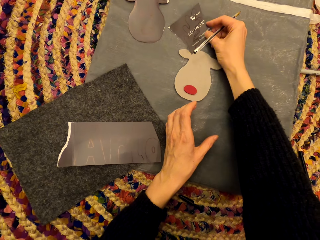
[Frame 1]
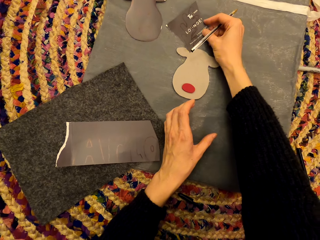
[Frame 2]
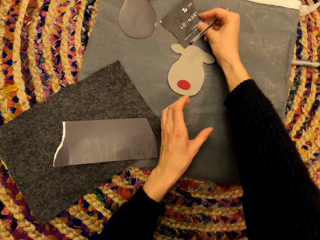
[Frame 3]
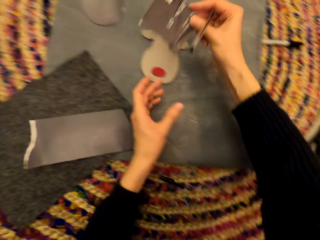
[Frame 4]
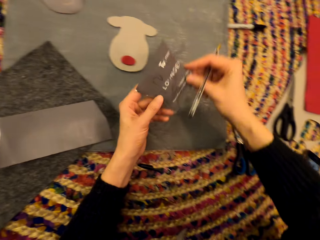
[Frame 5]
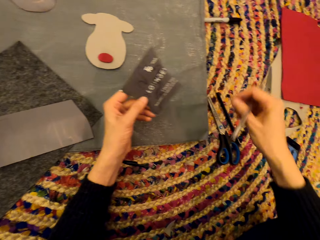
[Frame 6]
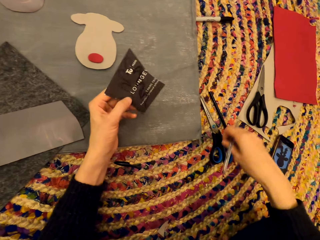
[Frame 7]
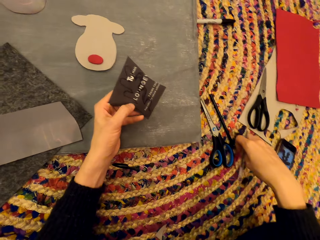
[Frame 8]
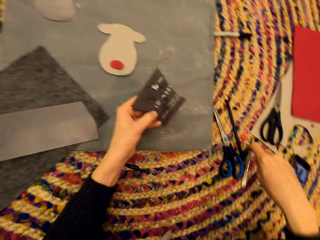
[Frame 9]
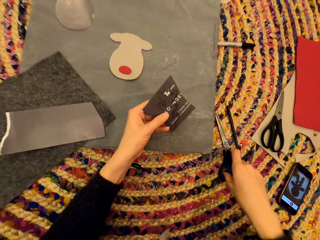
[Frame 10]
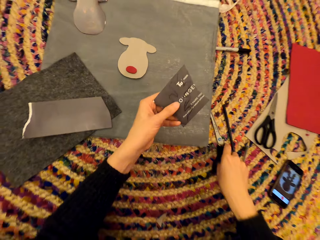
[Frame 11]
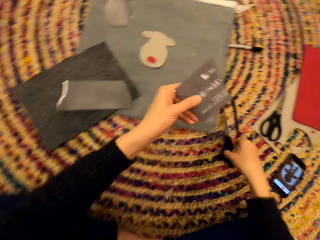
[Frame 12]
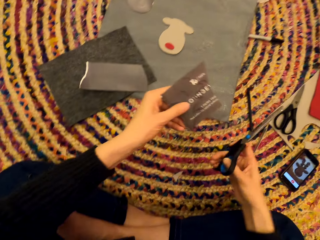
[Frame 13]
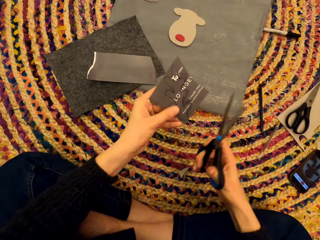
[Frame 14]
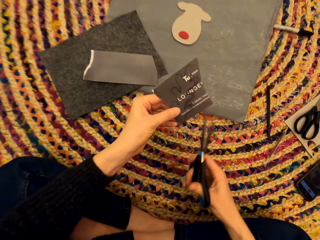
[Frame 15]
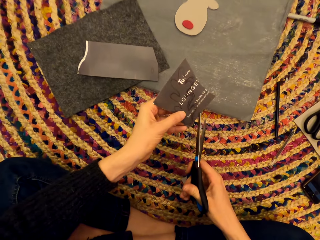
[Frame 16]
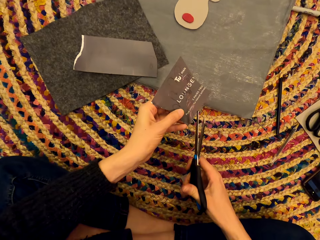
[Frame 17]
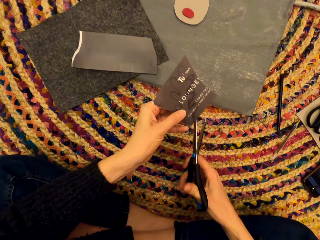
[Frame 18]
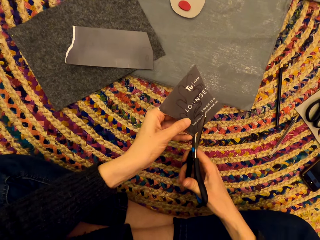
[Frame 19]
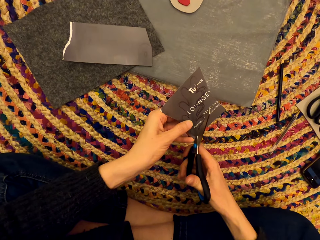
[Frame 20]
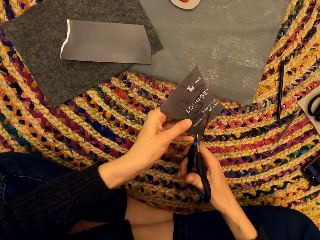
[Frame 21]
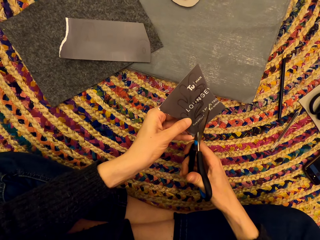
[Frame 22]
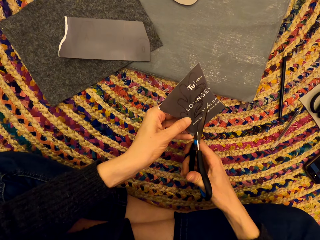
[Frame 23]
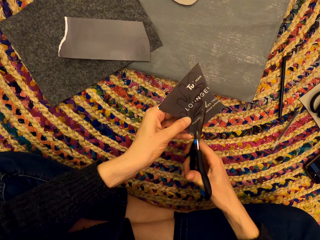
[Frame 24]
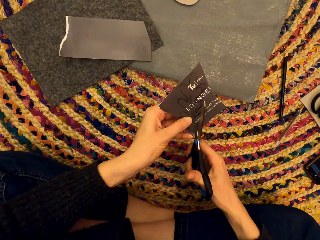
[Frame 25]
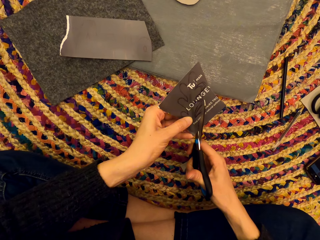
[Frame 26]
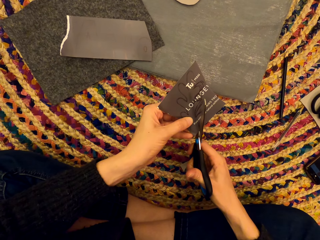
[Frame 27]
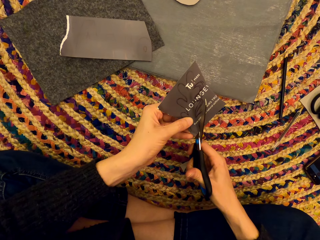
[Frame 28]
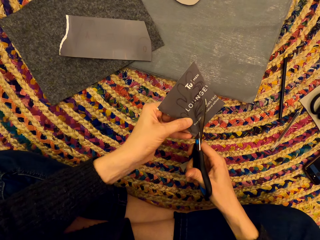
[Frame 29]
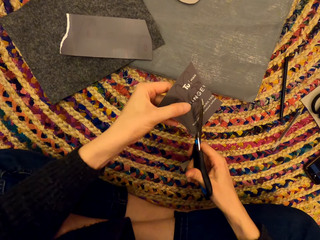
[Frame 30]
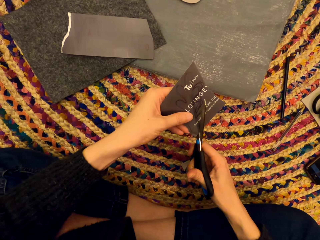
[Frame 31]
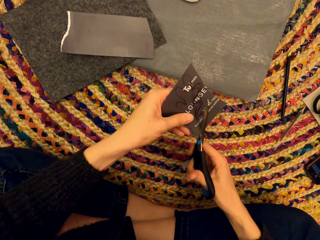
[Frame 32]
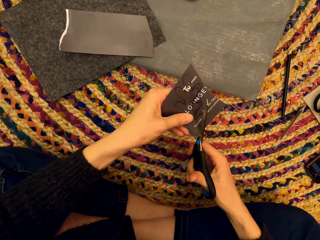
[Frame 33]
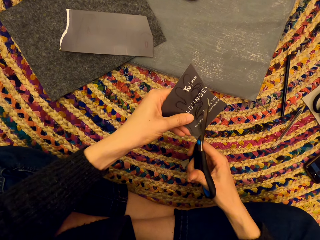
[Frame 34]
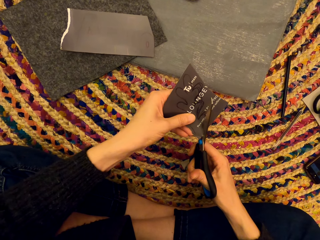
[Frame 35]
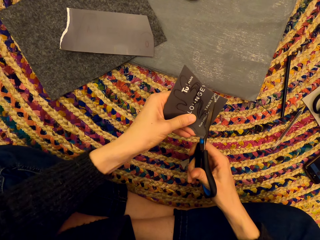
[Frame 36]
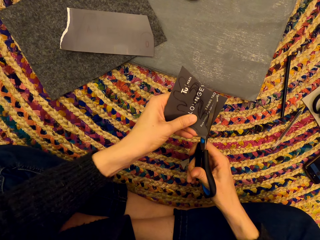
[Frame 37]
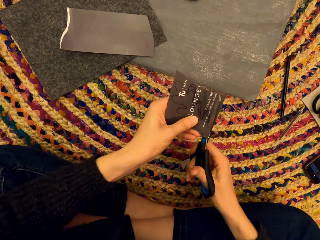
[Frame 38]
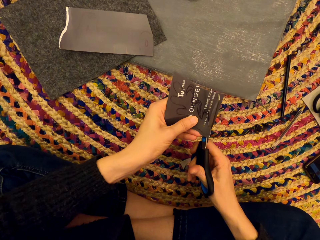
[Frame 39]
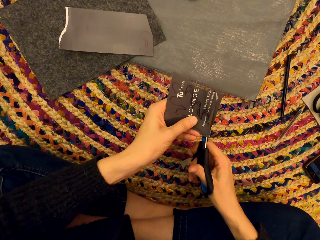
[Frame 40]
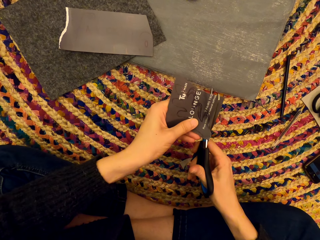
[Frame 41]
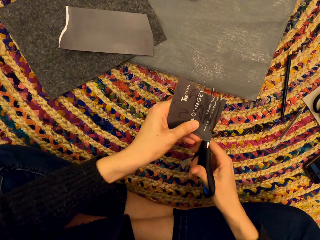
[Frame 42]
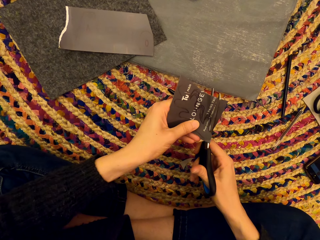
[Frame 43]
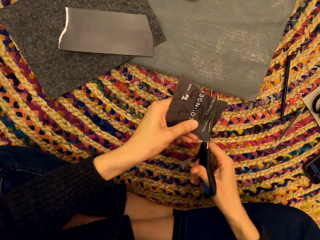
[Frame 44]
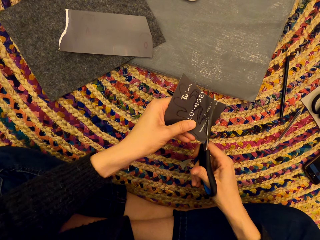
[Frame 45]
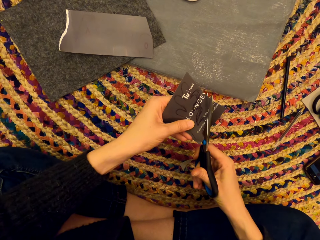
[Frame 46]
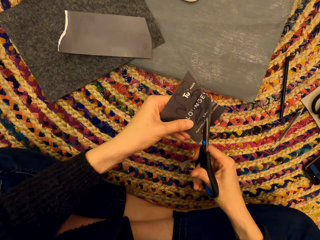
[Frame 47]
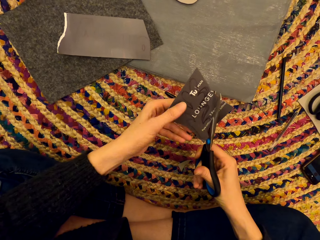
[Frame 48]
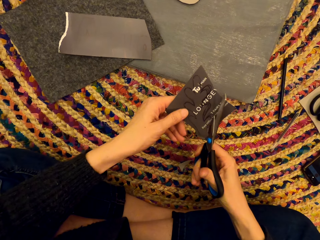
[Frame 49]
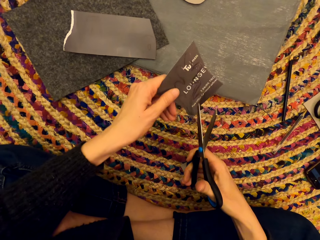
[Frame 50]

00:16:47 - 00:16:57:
The camera wearer picks up a pair of scissors. They cut the piece of paper.

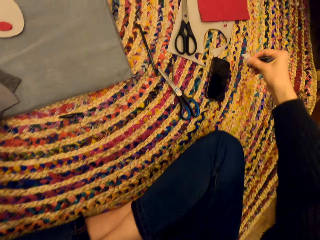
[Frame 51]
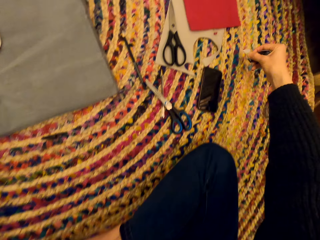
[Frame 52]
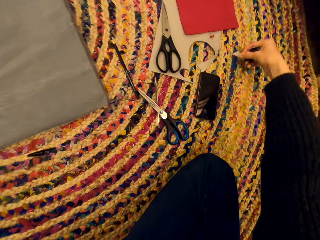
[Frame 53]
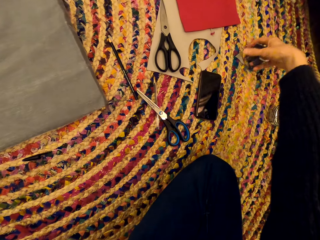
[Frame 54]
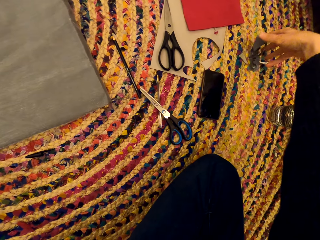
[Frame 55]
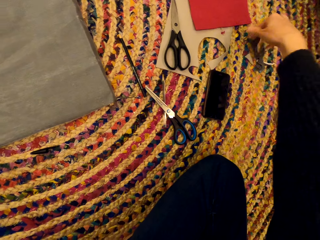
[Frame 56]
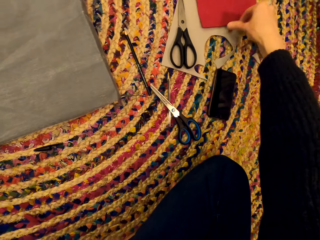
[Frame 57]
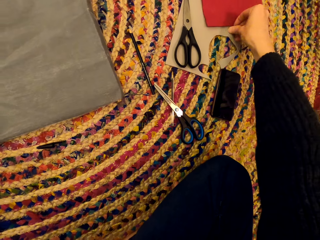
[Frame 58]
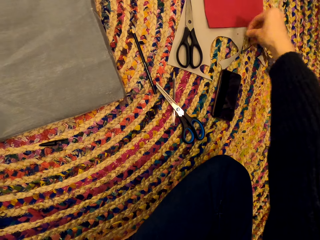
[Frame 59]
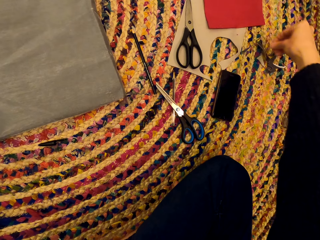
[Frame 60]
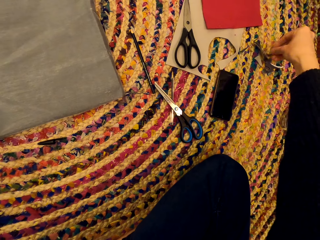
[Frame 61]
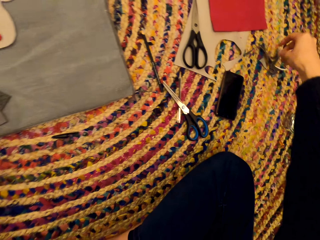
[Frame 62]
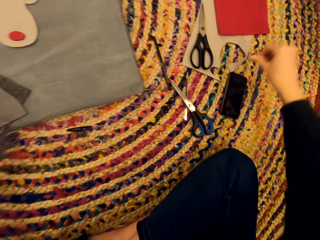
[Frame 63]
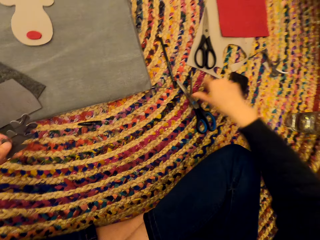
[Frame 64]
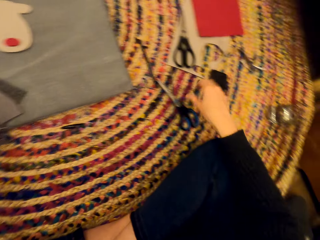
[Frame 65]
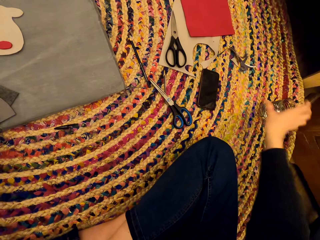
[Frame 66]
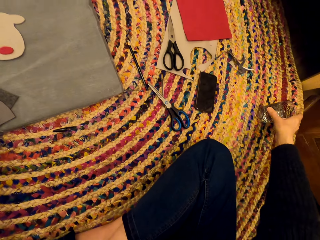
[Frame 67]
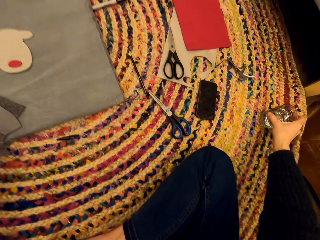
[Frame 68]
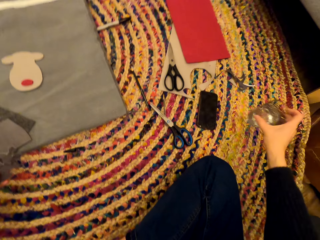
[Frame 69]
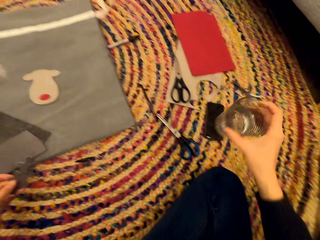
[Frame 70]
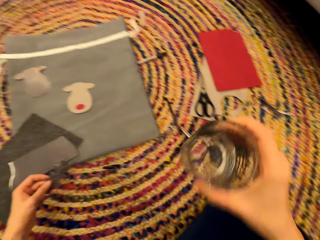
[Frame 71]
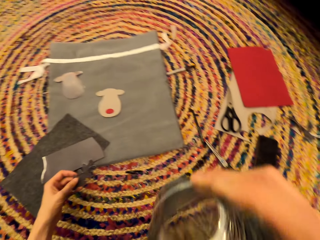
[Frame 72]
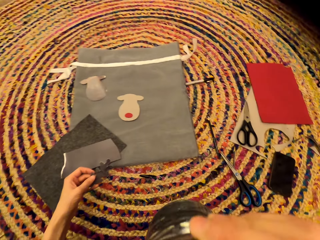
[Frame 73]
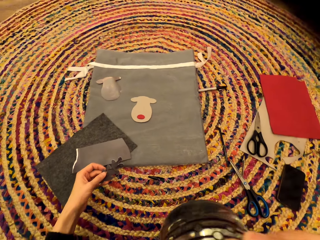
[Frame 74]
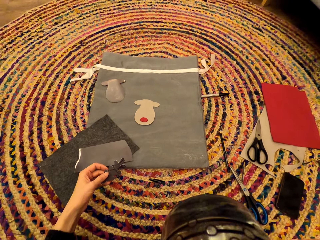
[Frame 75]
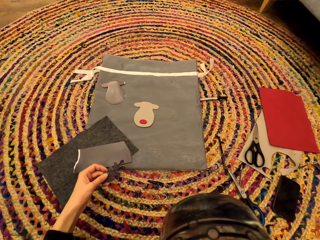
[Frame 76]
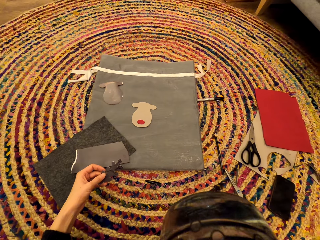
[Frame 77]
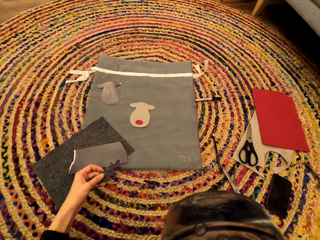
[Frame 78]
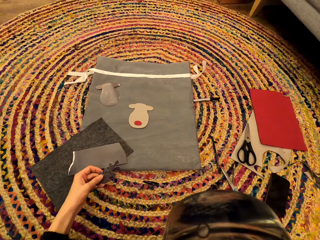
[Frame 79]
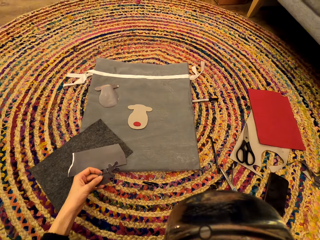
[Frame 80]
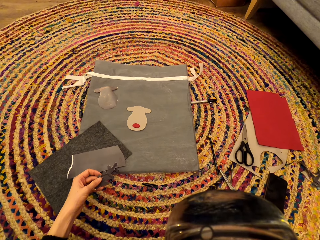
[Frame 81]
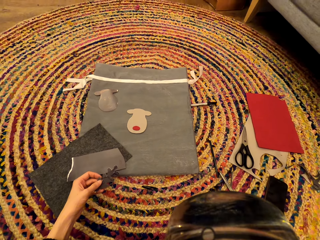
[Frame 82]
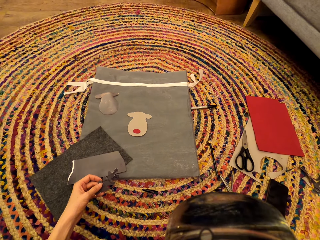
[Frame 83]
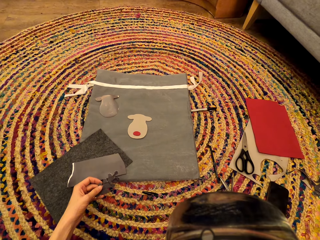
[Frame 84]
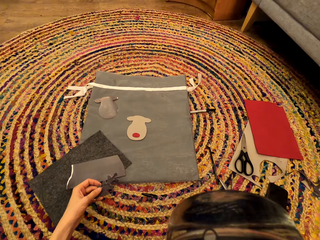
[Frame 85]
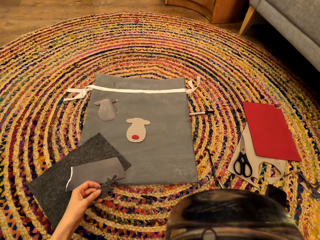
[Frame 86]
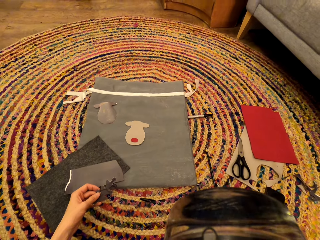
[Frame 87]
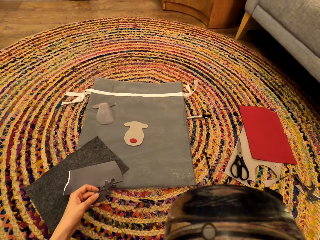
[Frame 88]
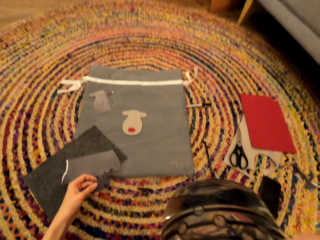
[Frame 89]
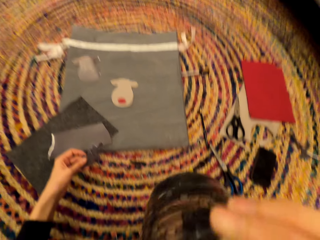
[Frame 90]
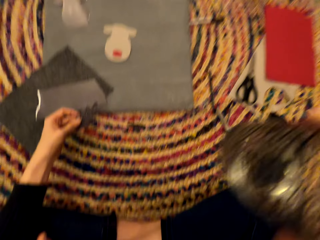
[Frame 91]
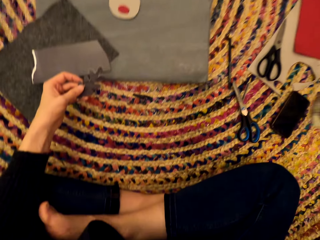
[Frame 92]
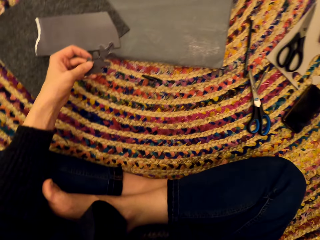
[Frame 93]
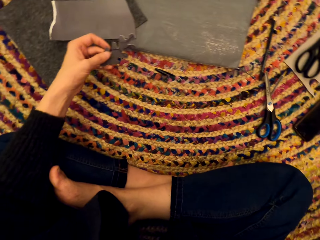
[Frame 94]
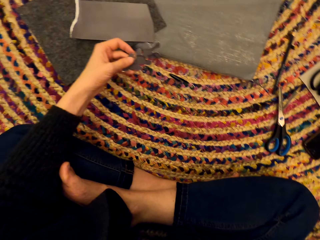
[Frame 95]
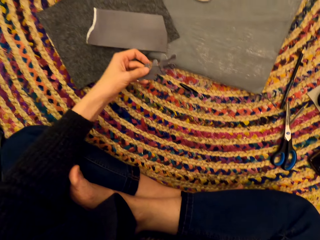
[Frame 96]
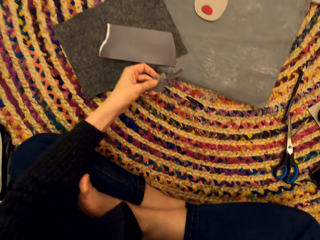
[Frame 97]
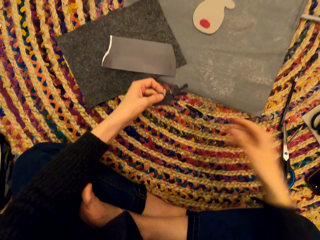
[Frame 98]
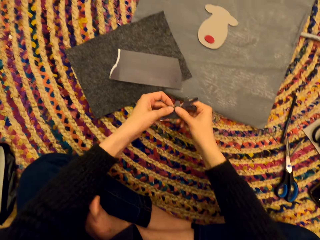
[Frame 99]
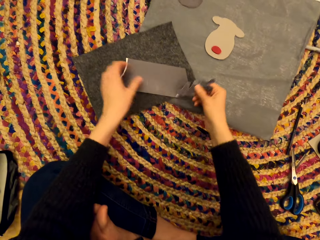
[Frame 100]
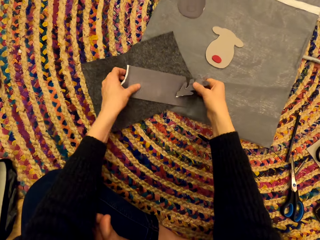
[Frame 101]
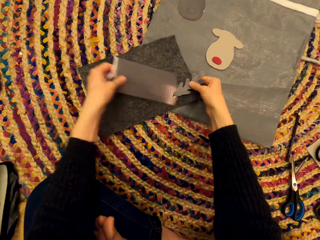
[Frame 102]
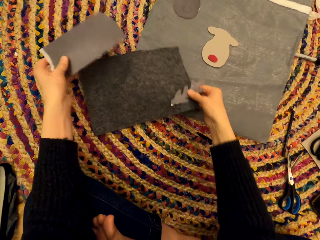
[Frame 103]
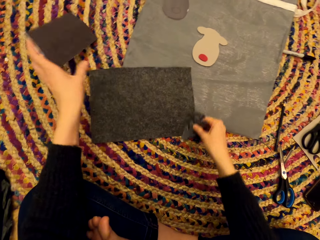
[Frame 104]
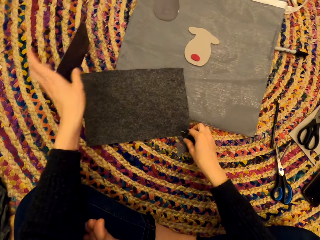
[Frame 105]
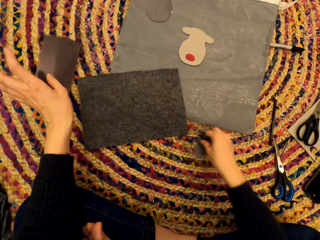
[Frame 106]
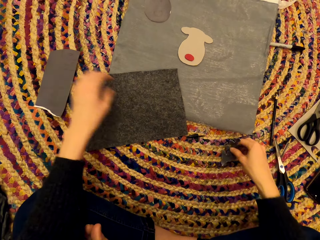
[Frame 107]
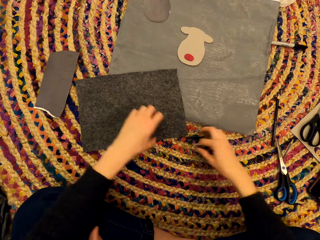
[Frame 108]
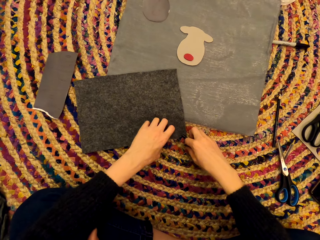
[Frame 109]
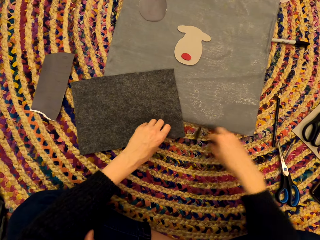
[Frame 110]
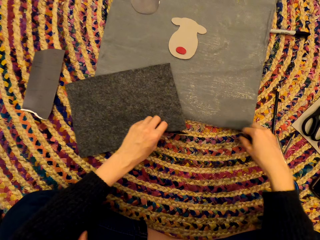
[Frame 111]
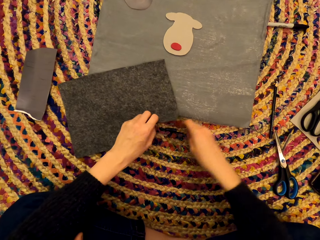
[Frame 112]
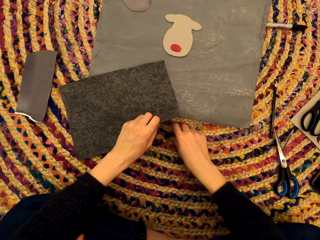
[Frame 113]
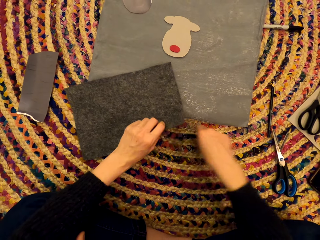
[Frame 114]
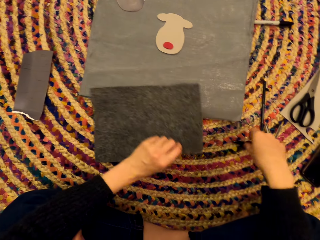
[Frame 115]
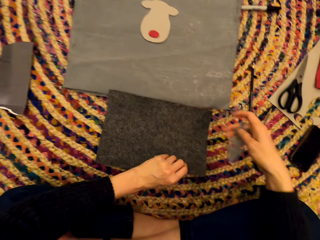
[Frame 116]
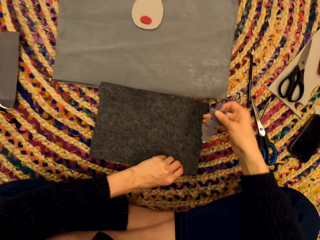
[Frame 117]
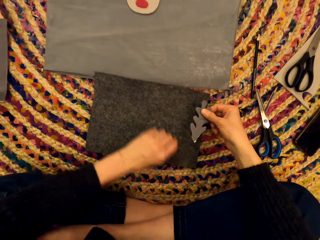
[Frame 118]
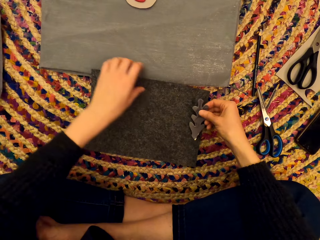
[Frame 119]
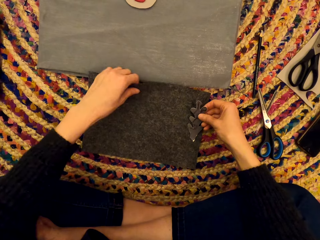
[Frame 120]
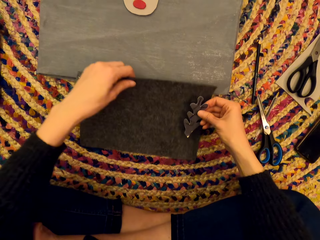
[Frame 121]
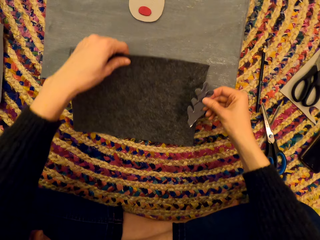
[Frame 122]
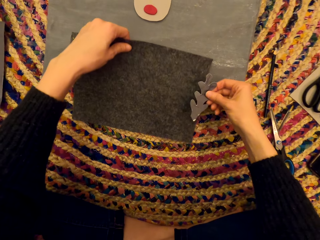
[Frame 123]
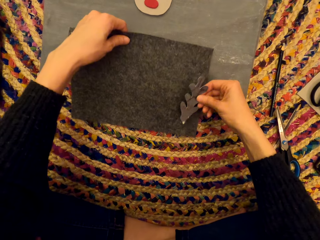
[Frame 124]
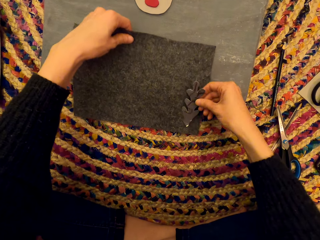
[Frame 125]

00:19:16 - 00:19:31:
The camera wearer puts the trash from the piece of paper aside. They pick up a glass of water. They sip the water. They put the glass of water on the mat. They move the paper crafts on the mat.
